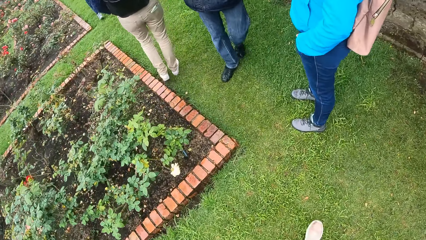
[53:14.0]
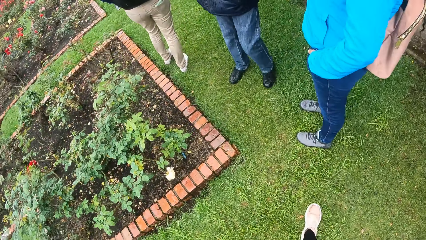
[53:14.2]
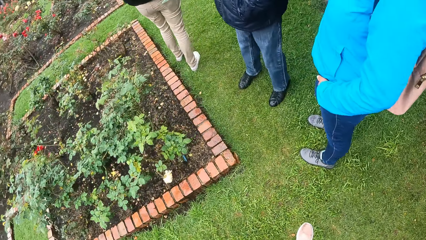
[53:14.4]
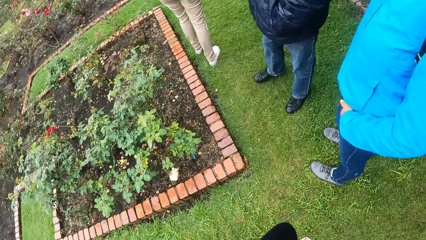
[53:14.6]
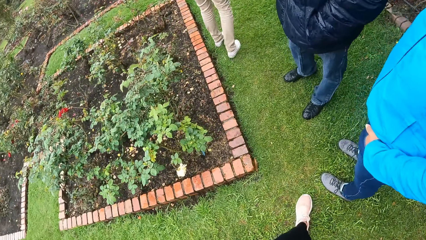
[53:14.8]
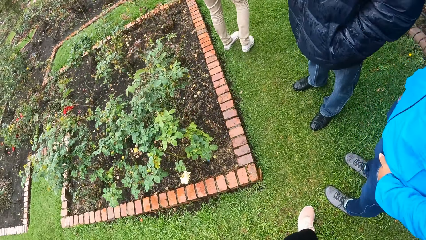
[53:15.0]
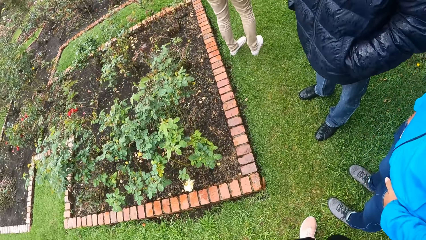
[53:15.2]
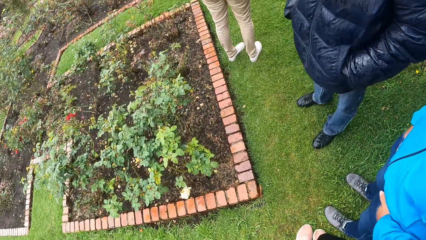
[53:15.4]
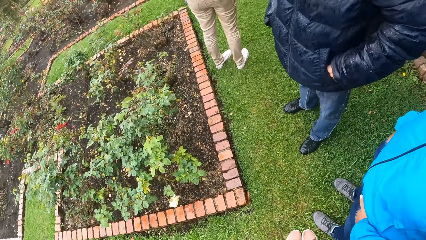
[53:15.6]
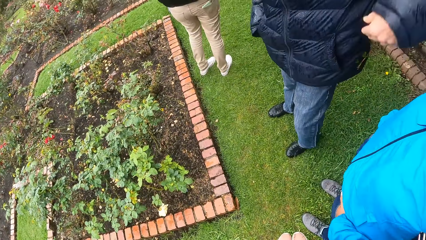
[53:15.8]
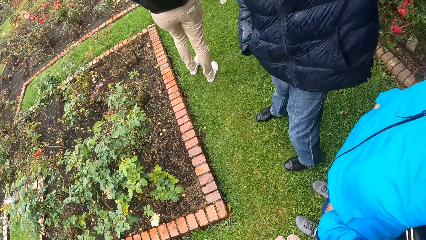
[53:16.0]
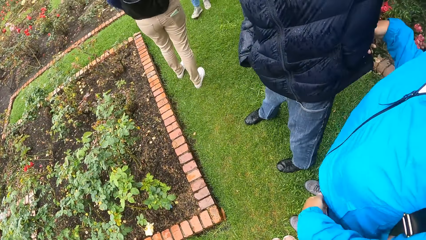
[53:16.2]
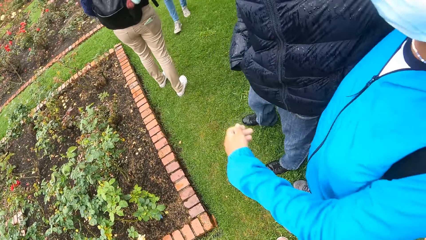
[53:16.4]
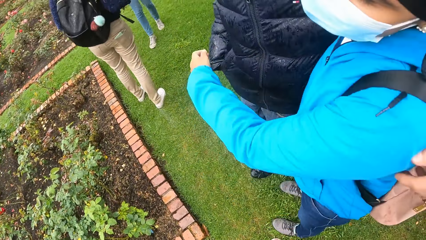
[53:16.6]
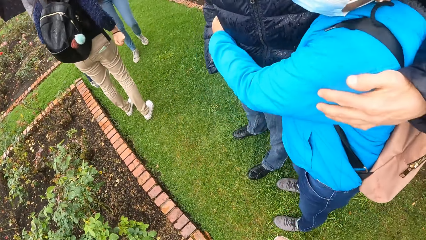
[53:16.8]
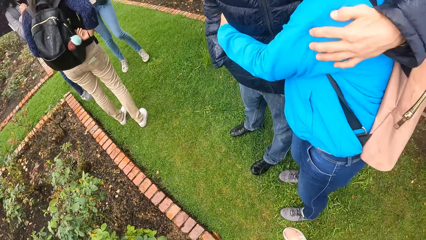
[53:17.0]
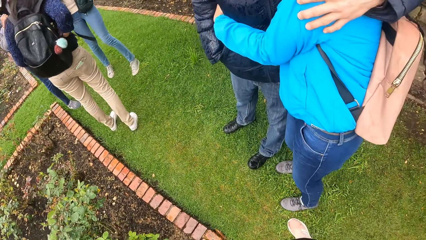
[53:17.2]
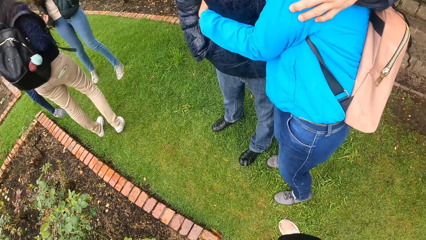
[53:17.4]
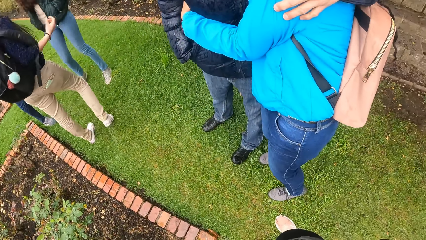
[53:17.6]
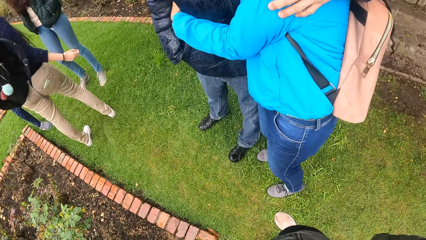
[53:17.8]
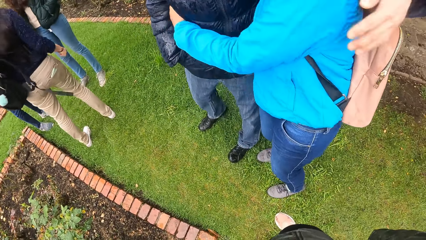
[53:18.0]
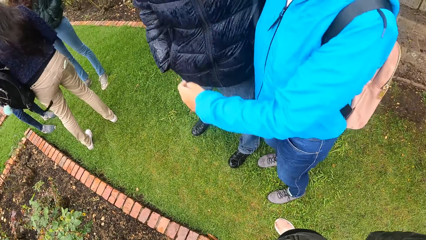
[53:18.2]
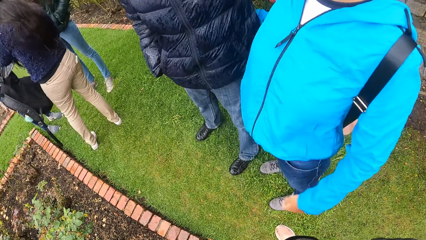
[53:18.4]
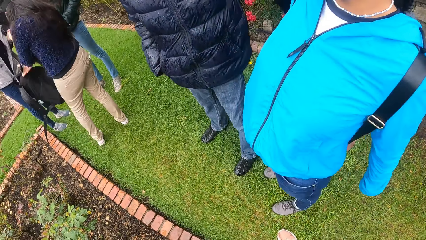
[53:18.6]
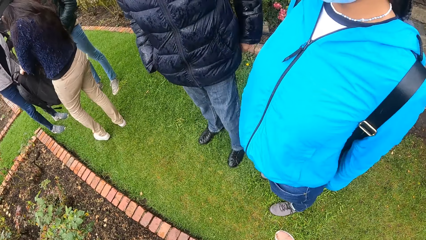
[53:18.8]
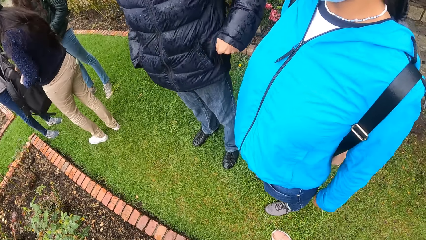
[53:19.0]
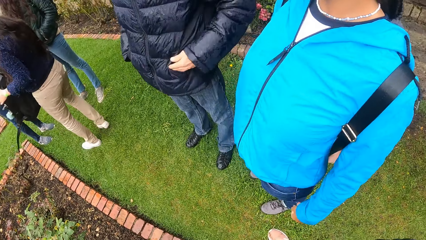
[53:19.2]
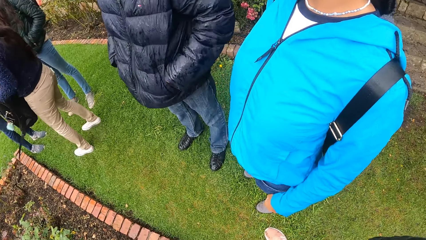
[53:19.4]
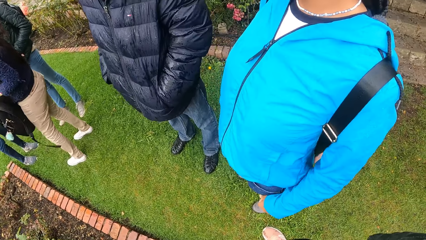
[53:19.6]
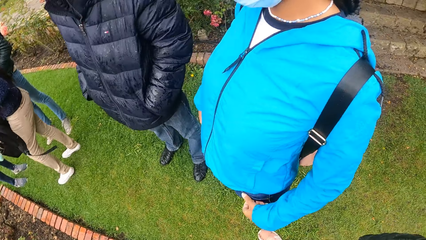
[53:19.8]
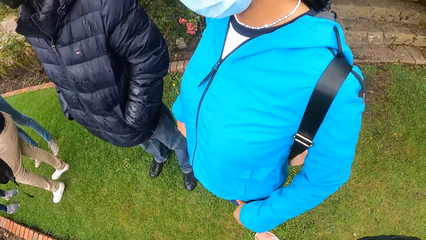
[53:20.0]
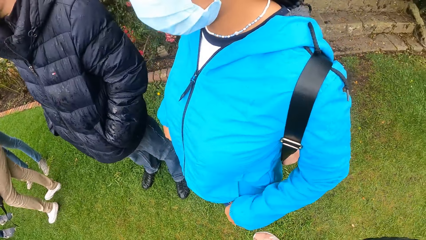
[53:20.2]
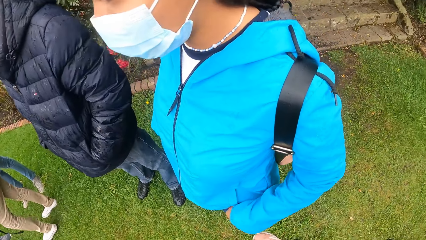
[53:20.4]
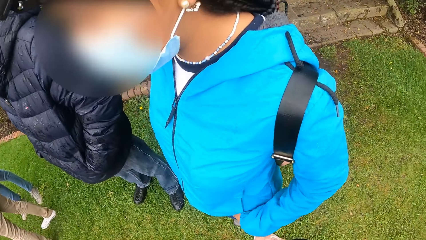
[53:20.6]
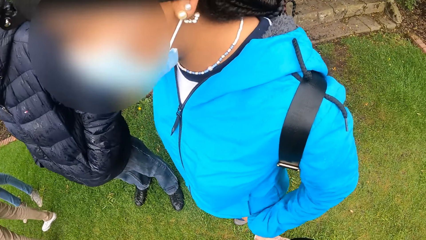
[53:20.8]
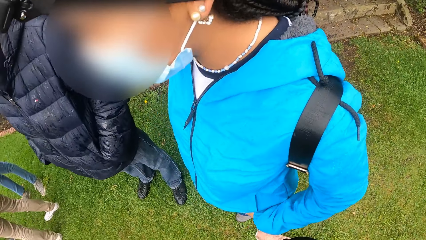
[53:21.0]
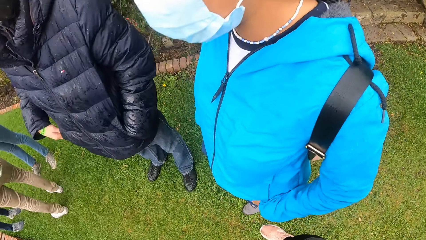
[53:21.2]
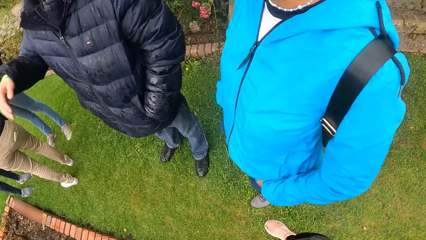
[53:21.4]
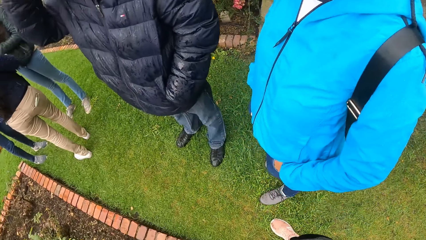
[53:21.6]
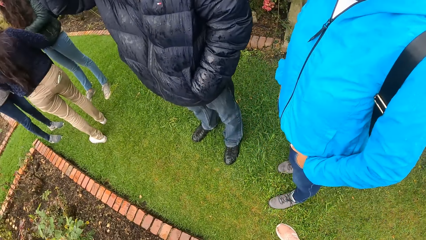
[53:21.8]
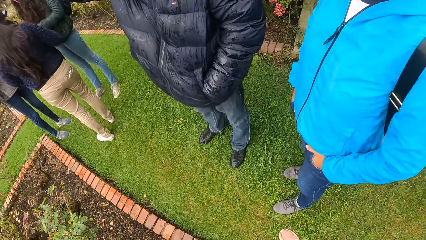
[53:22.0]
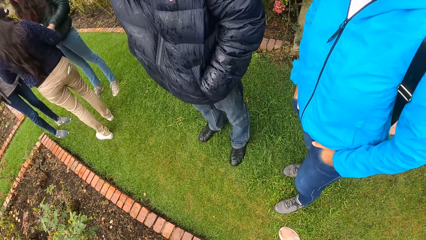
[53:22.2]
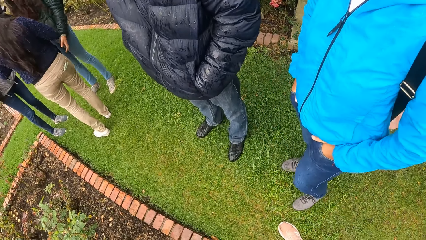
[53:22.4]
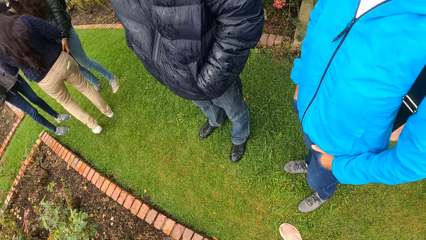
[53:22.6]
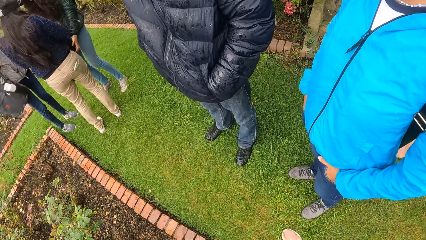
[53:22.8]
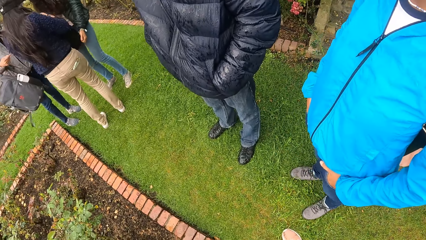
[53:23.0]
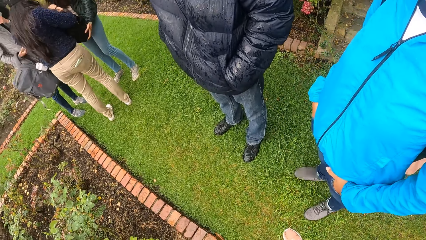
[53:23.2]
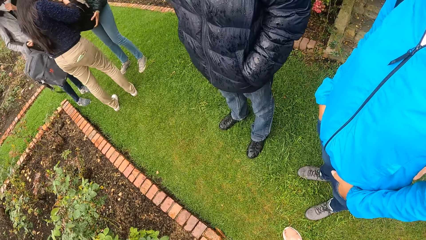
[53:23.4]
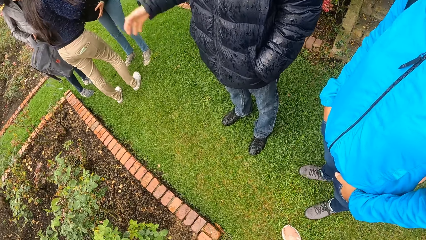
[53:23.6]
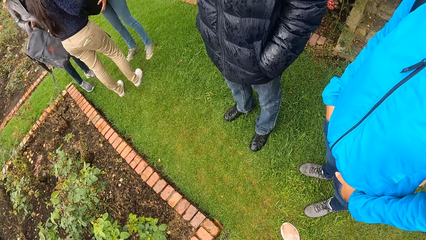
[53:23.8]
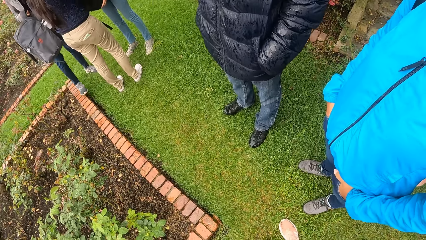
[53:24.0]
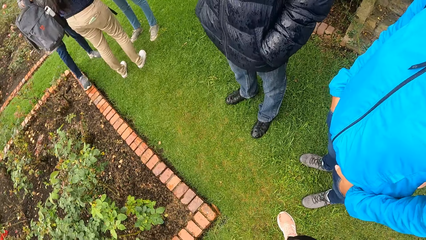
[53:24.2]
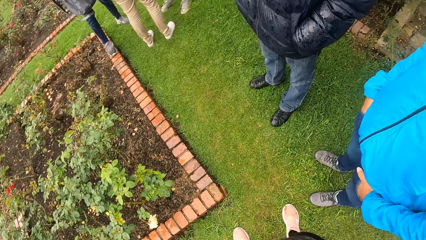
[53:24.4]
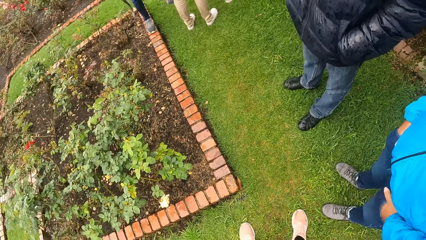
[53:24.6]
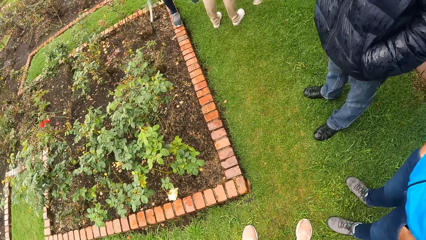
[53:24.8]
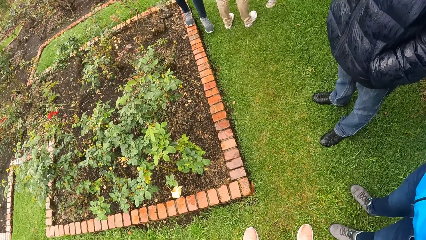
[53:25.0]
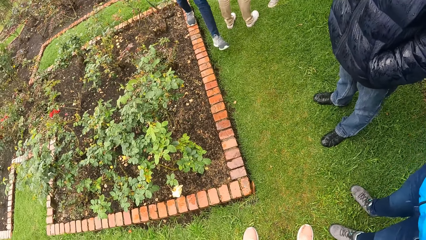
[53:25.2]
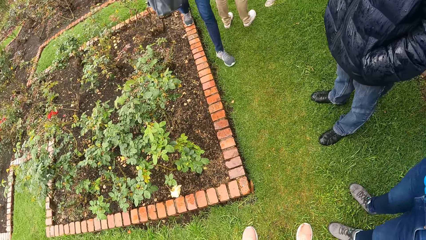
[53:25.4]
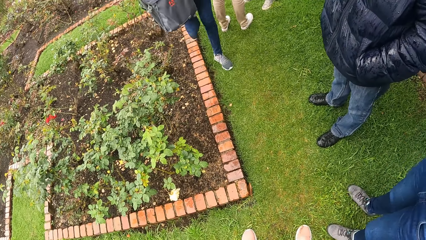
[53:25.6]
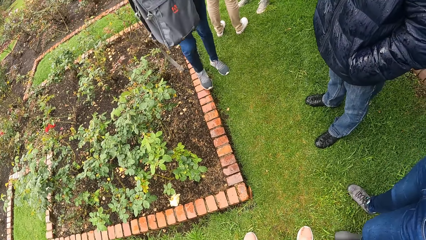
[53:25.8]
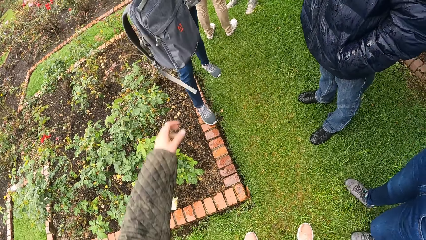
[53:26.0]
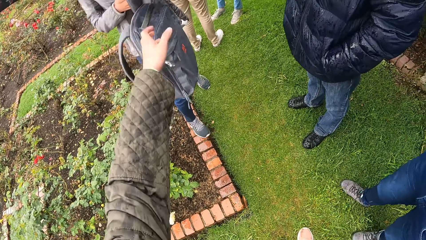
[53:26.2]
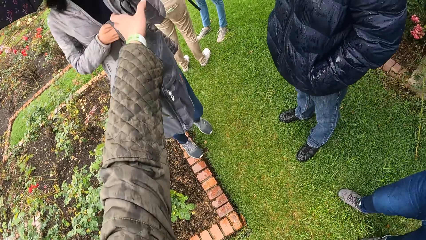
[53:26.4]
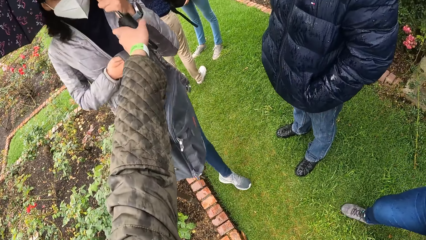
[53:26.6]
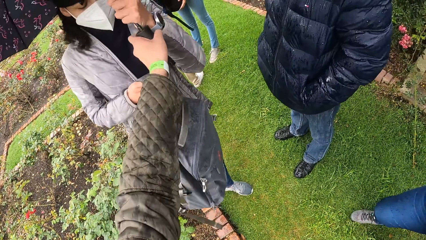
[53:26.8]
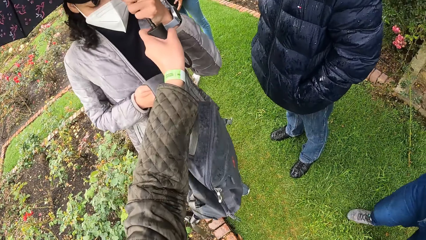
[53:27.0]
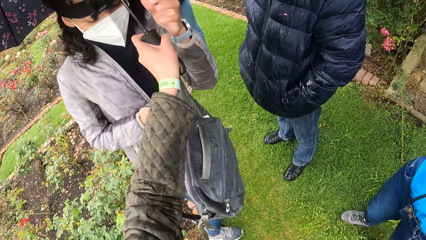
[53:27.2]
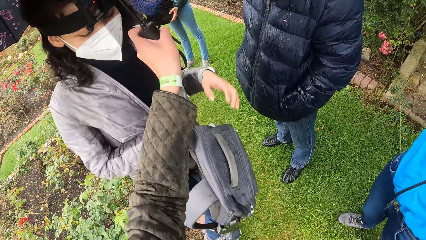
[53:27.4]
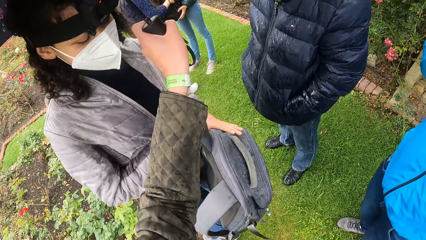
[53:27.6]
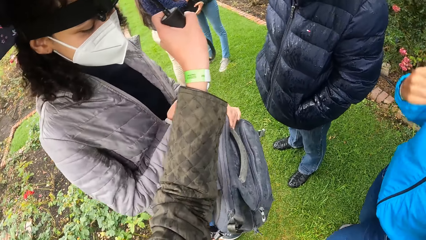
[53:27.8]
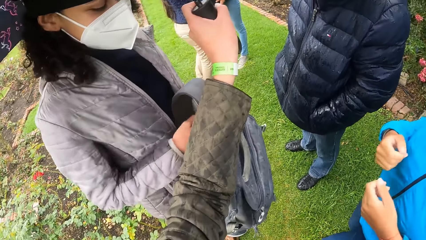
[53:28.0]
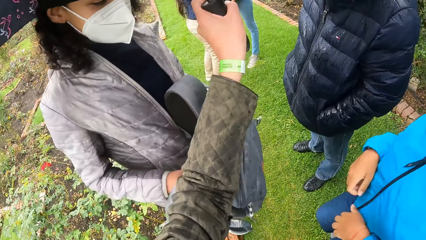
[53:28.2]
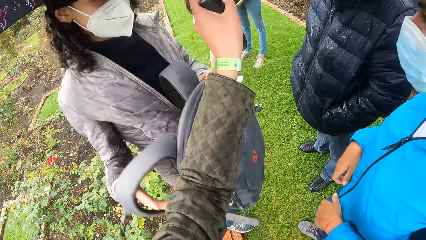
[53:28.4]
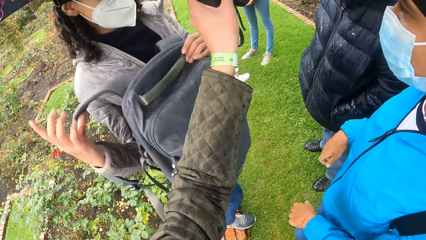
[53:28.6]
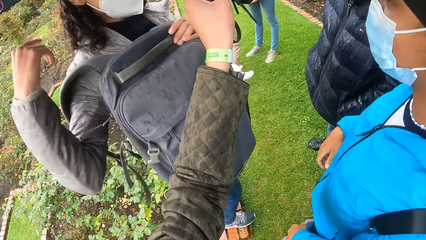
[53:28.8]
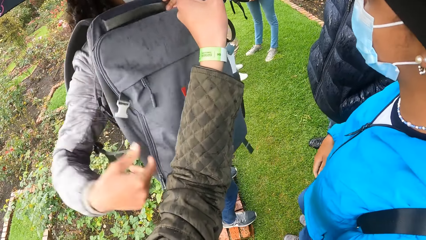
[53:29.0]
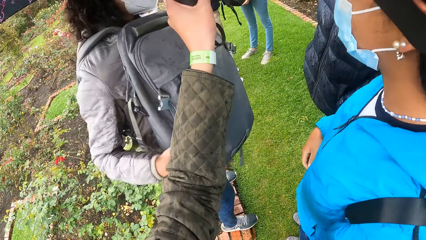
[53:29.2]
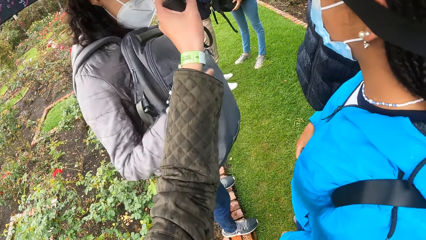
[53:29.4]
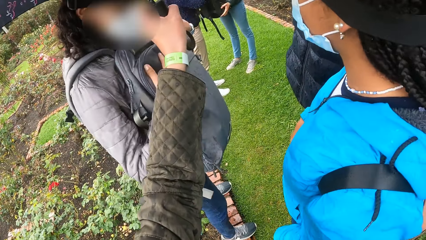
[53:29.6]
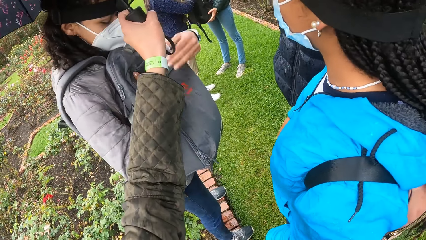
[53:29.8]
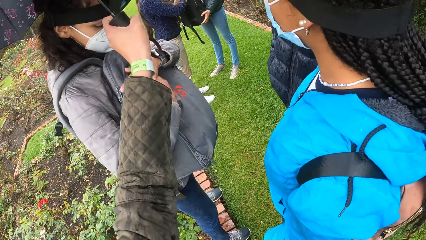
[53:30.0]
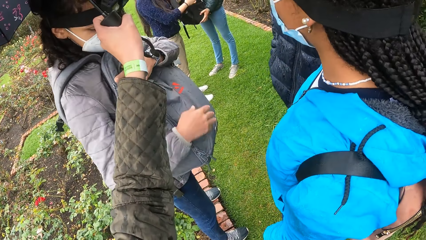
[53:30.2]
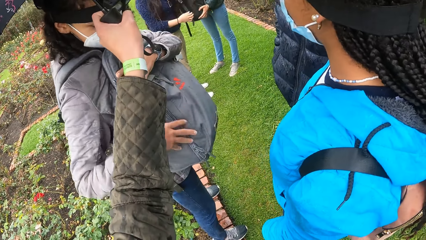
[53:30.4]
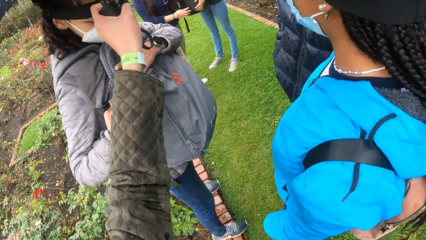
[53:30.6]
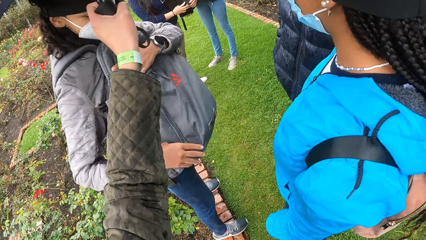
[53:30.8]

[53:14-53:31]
The woman hugs a man. Another woman removes the backpack from her shoulders with her right hand. The camera wearer stands. The man puts his left hand in his jacket pocket. The man touches his head with his right hand. The camera wearer looks around. They collect an umbrella from a third woman. The third woman holds the backpack on her chest with her right hand. The third woman carries the backpack on her chest with both hands.
